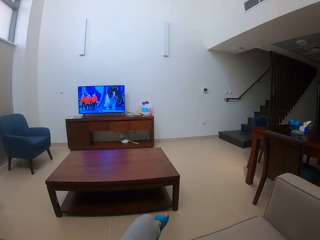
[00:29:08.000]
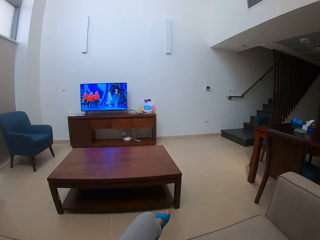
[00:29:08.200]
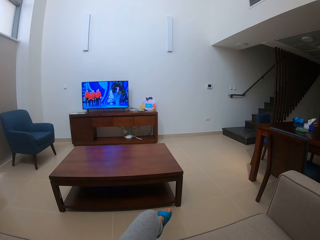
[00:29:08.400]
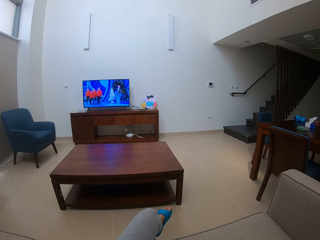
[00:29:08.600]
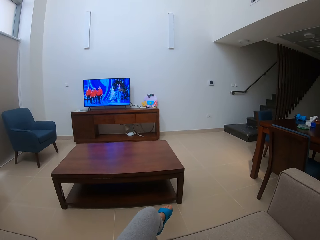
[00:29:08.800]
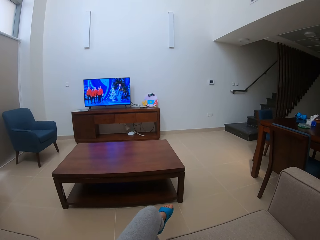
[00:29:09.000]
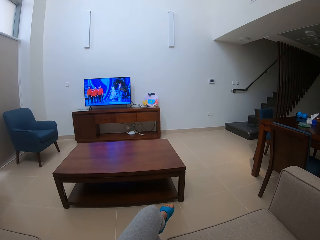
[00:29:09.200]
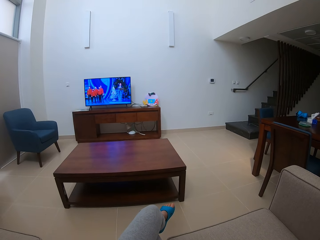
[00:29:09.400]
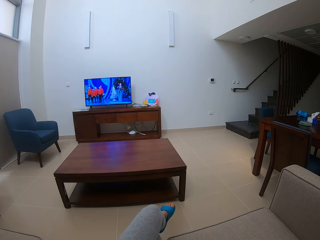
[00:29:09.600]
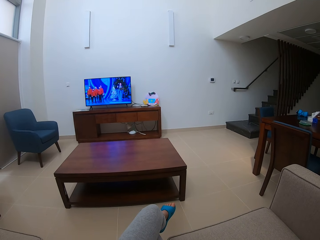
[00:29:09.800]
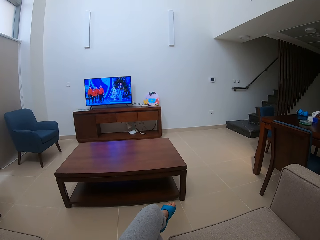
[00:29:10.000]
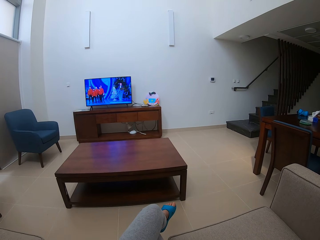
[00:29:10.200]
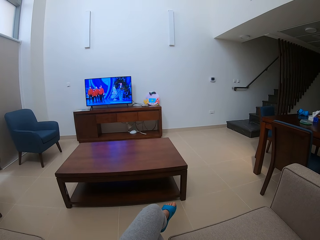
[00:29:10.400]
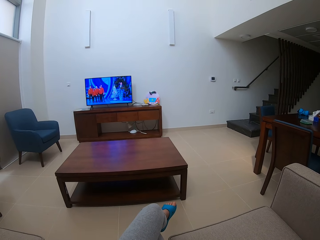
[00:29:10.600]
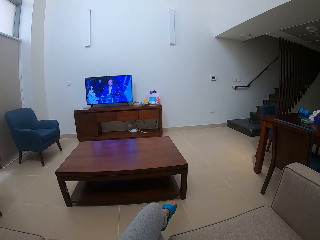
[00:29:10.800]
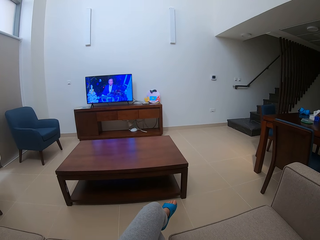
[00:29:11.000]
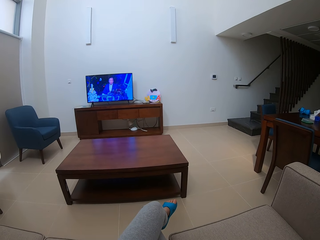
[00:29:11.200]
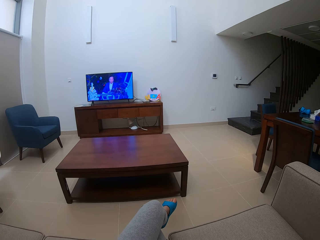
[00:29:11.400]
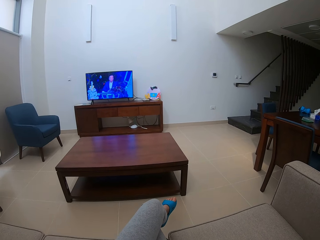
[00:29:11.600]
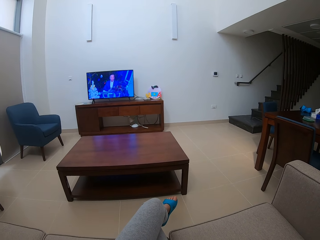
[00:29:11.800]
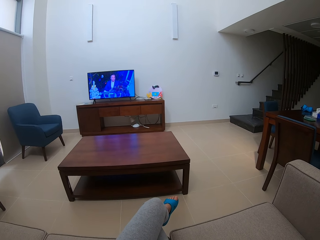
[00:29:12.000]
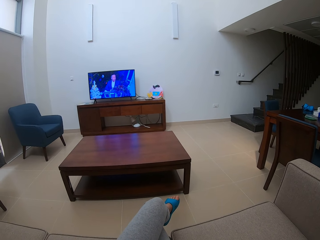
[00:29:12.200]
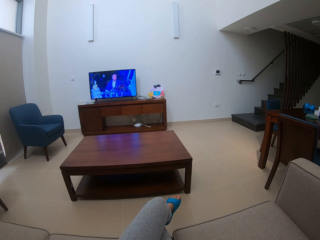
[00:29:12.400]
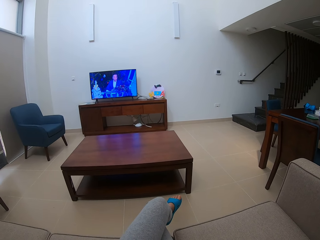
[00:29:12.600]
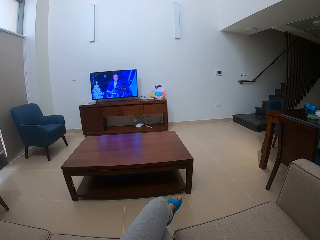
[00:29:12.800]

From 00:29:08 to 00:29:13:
The camera wearer watches the television.

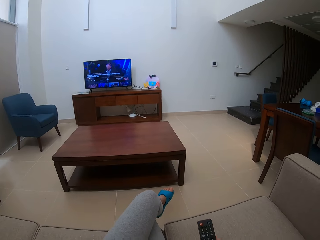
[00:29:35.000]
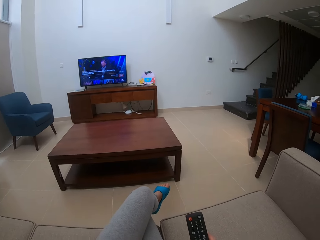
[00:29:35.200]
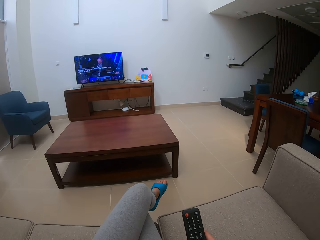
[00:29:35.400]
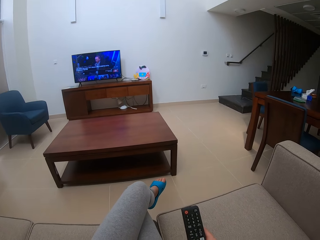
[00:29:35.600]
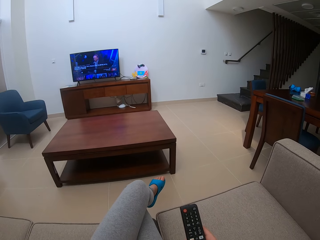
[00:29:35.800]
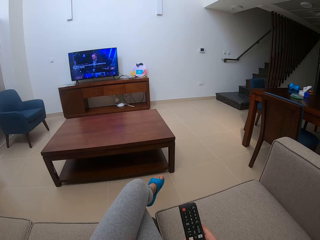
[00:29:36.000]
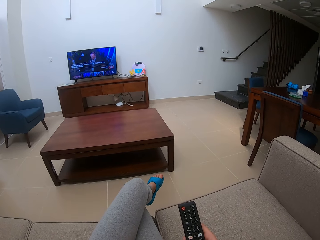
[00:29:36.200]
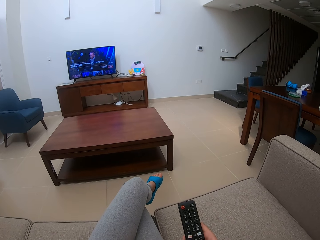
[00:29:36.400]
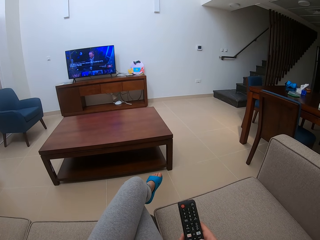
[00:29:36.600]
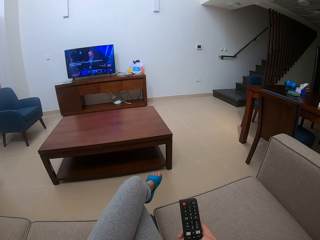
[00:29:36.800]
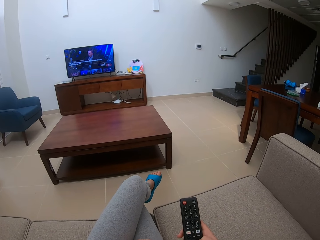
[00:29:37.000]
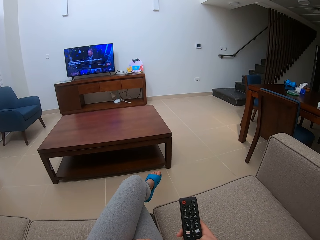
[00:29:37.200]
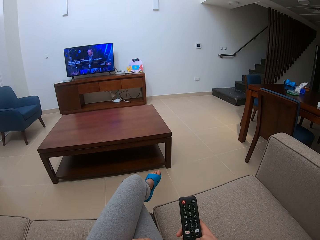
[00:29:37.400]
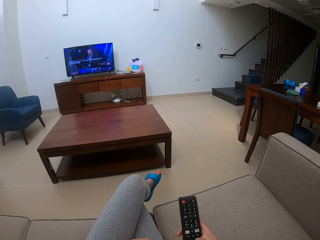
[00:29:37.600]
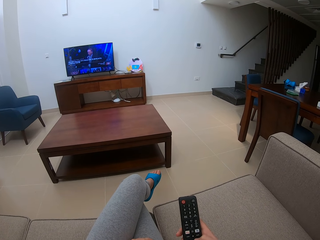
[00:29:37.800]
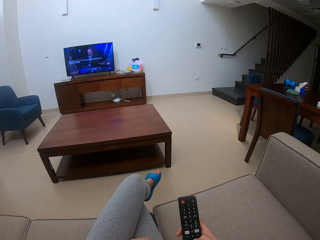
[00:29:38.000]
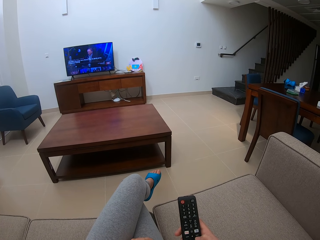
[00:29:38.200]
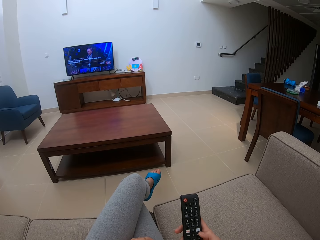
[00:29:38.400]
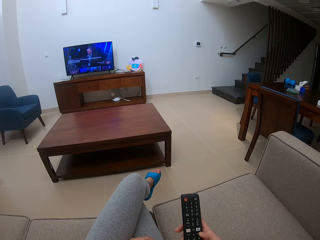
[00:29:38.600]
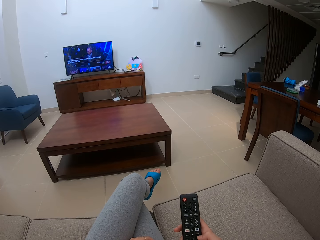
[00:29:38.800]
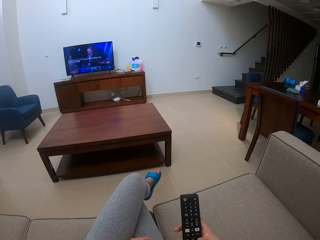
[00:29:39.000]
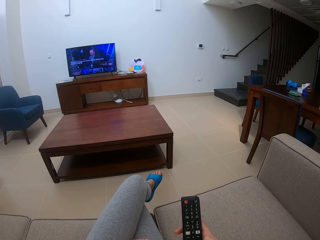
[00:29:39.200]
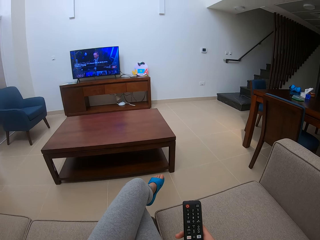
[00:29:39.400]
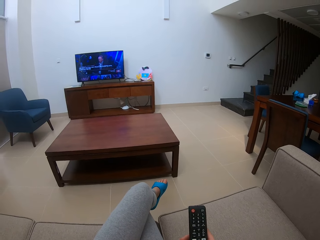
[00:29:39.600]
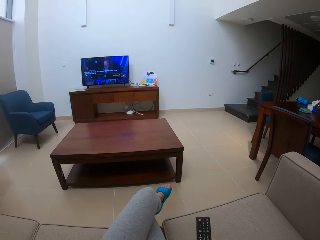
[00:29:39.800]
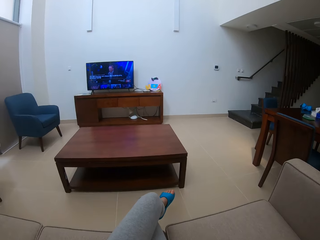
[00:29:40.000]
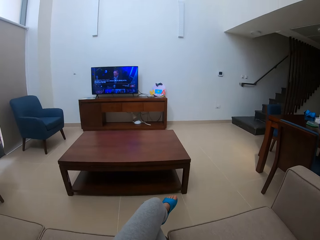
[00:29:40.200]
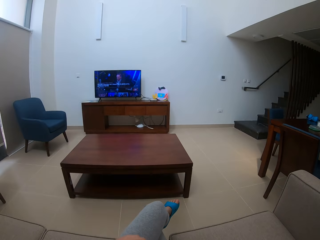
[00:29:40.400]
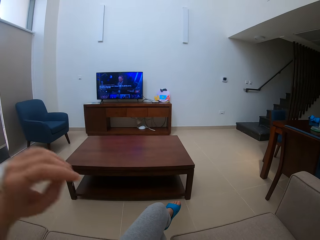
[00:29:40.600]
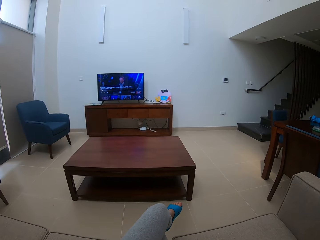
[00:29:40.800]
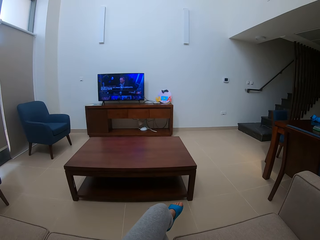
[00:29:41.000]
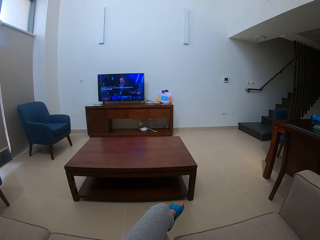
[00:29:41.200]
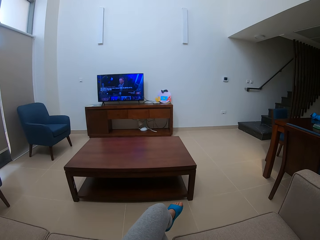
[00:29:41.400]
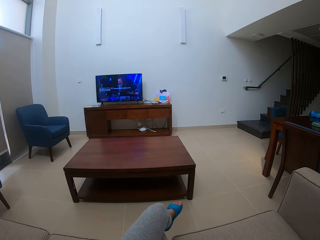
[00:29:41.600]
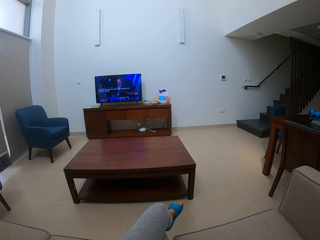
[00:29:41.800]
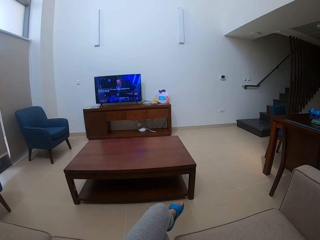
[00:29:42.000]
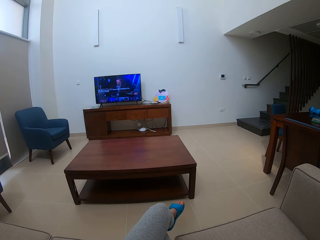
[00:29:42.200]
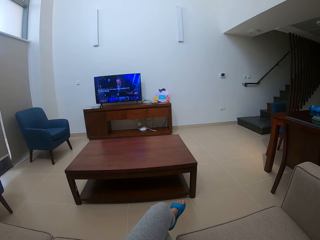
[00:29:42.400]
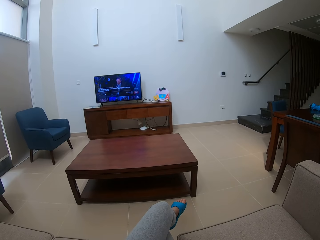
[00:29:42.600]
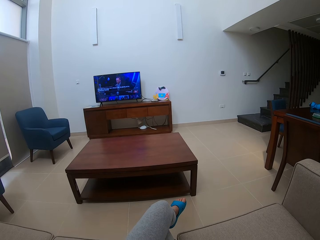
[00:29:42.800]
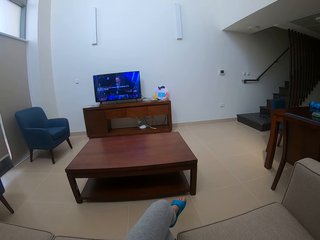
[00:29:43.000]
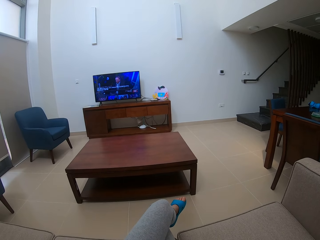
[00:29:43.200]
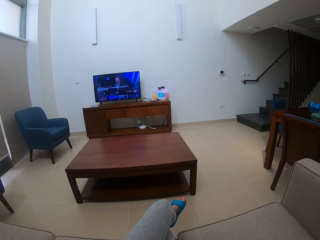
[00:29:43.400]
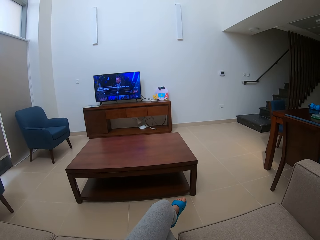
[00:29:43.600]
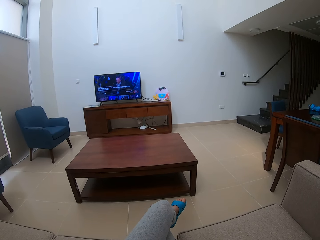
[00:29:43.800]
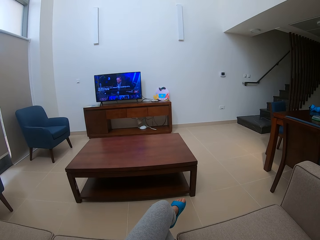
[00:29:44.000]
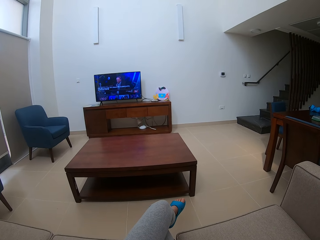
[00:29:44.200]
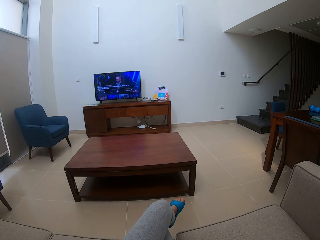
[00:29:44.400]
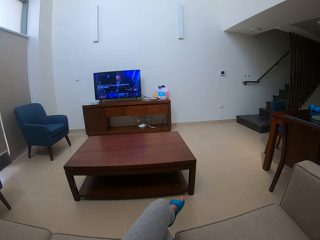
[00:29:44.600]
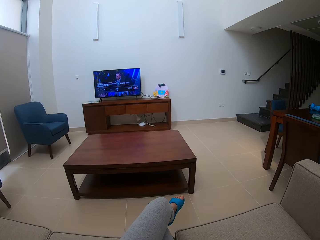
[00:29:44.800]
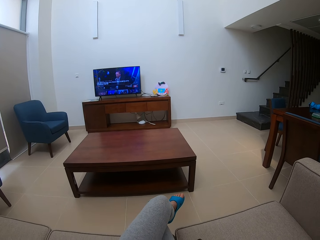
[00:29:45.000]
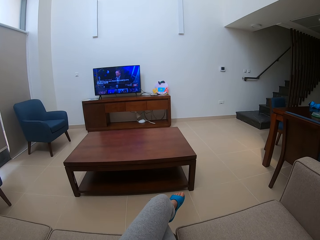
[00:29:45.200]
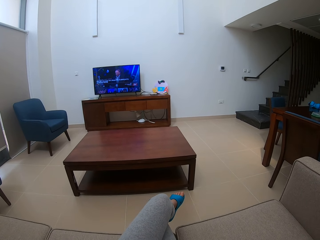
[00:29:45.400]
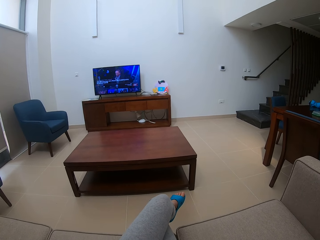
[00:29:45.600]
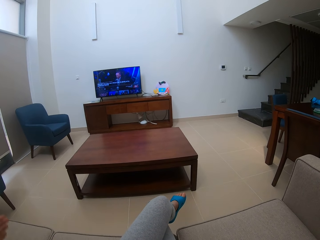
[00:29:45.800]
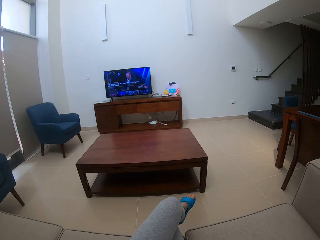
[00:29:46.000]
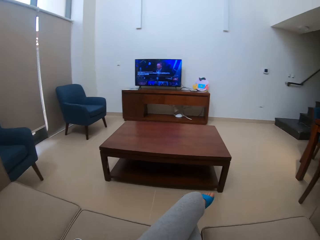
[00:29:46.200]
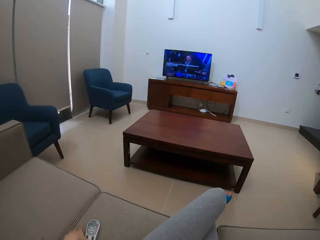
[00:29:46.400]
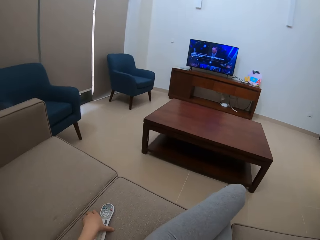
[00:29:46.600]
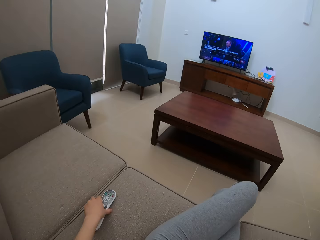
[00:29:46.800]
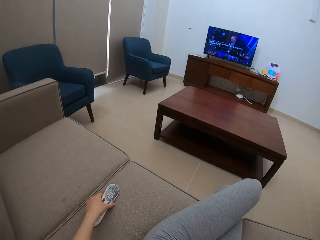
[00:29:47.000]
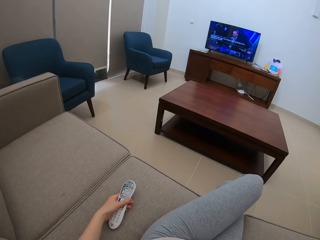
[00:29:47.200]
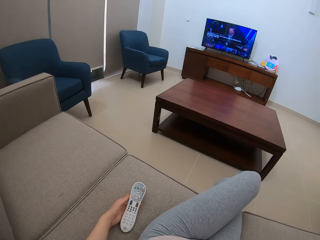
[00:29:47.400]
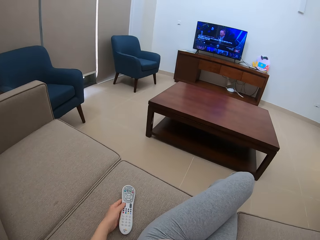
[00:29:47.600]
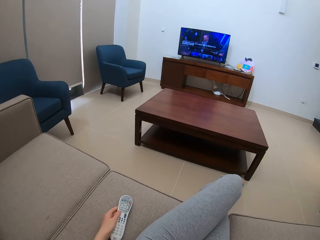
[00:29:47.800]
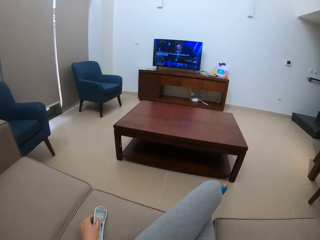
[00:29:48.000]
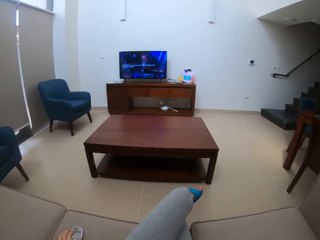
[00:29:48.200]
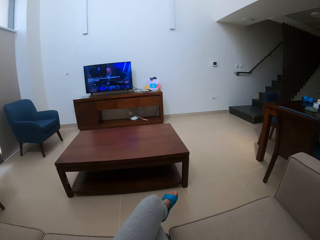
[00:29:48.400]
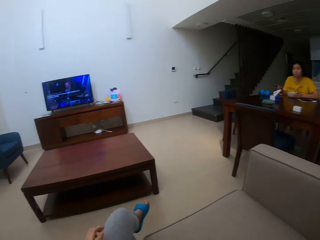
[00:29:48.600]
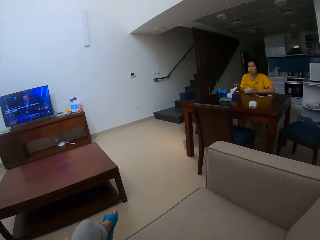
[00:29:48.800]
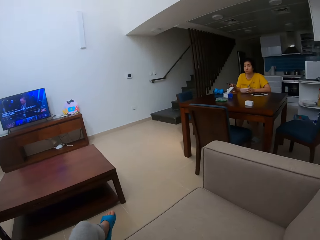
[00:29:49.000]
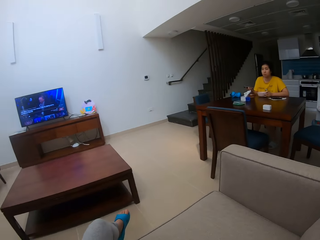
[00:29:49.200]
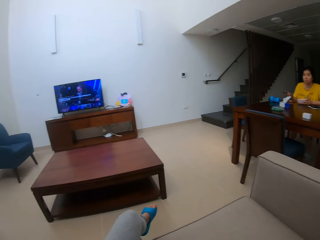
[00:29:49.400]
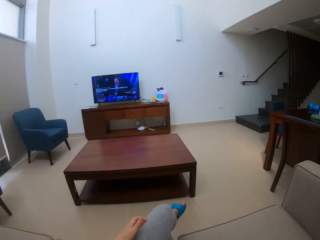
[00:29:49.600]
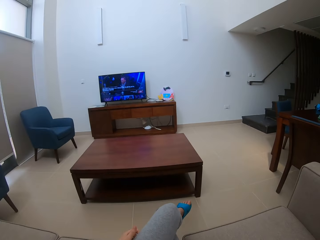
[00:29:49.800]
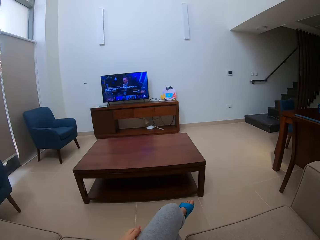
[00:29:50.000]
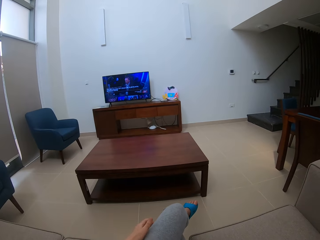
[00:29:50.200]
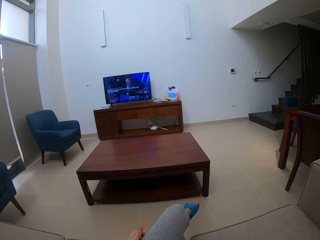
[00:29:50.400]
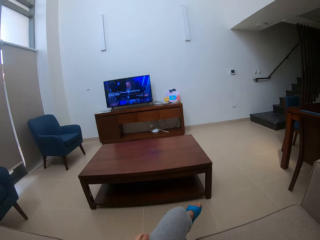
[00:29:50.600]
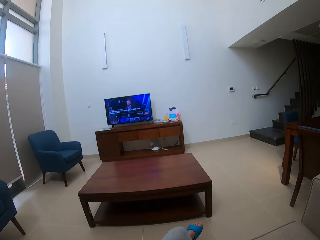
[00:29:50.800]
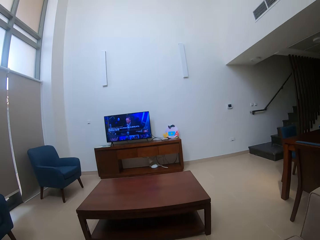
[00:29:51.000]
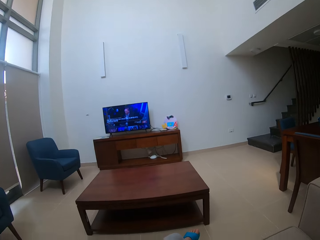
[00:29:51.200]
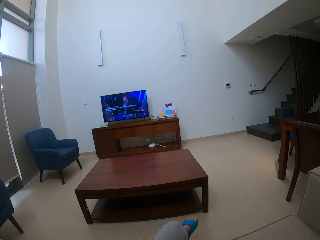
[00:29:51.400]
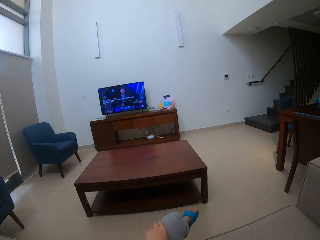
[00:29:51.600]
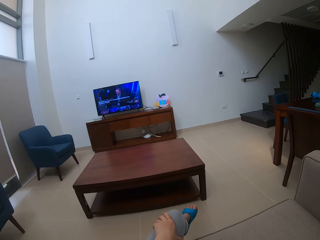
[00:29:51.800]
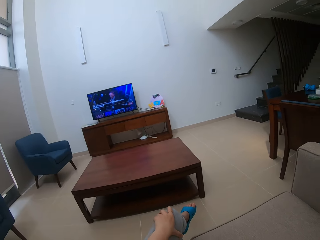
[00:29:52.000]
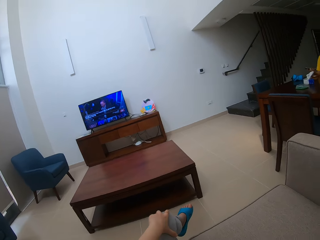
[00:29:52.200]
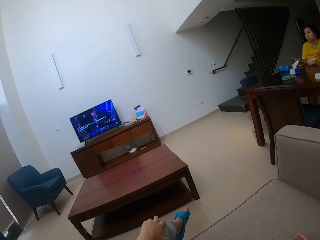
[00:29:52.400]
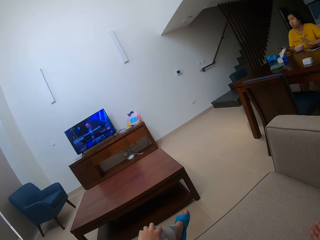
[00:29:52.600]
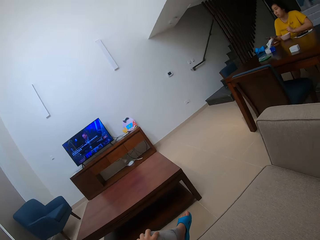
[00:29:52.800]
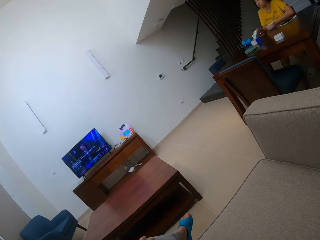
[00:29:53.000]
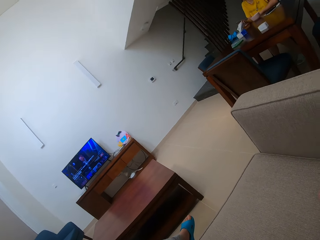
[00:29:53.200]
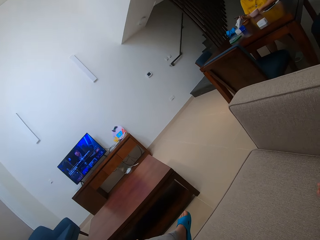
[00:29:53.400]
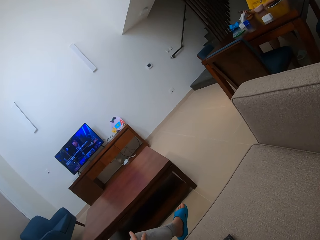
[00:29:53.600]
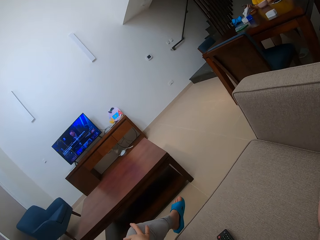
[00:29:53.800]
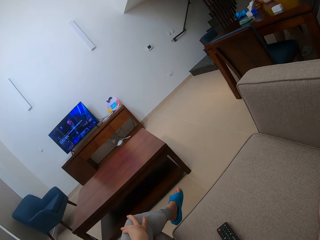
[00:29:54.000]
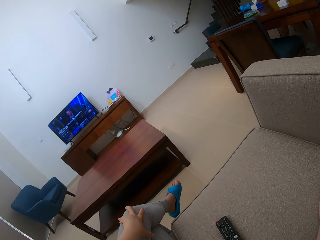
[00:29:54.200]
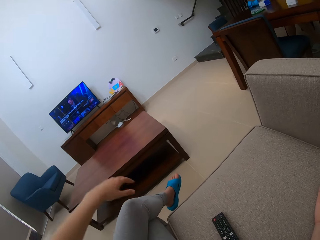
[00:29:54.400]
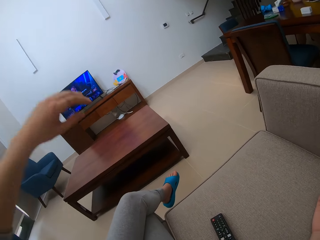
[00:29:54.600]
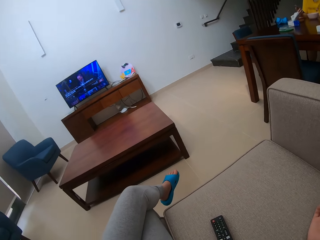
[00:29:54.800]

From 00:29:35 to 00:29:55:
The camera wearer operates the remote. They pick the remote from the sofa. They put the remote on the sofa. A woman eats the food. The camera wearer moves the hands.
